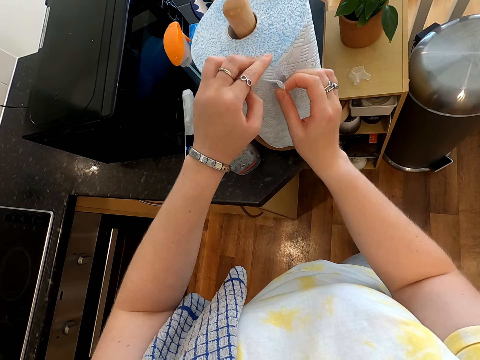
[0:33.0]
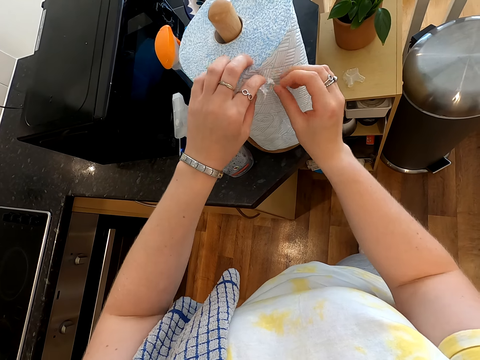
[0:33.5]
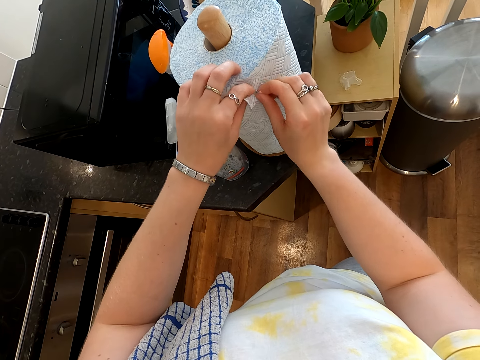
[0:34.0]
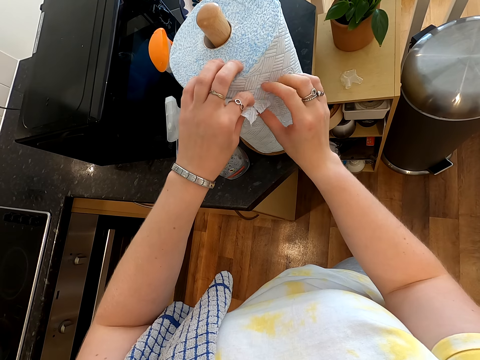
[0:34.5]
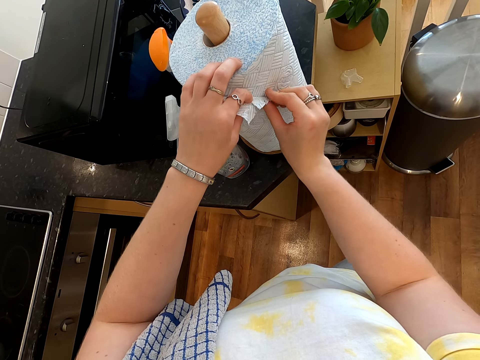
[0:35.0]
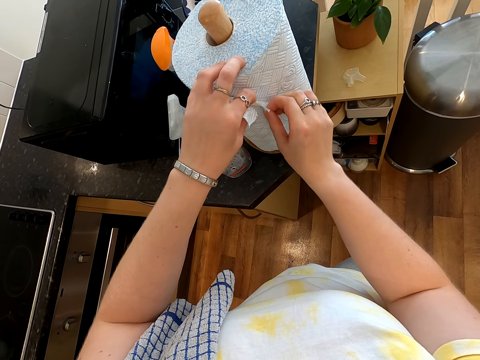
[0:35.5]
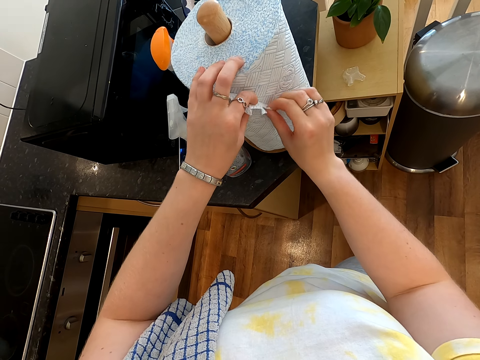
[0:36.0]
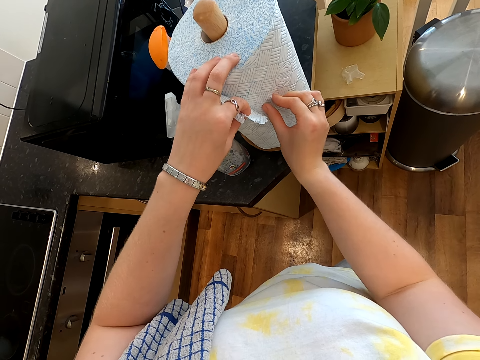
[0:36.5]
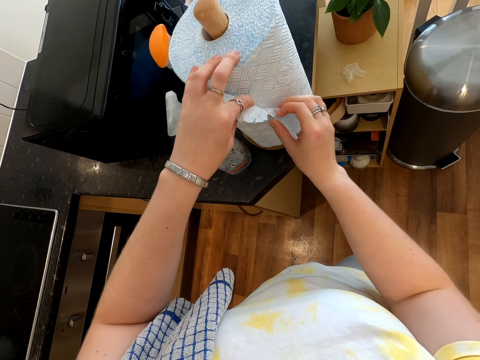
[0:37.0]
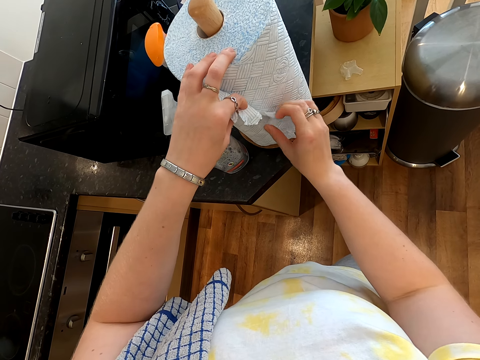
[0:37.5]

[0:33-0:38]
The camera wearer cuts a paper towel. They cut the paper towel again.

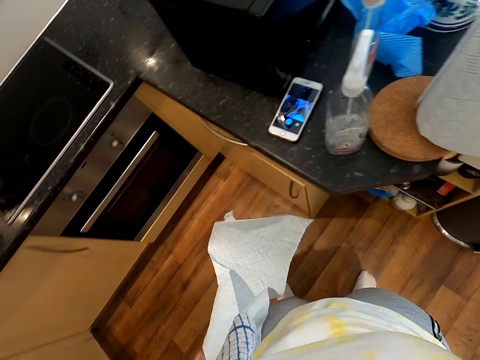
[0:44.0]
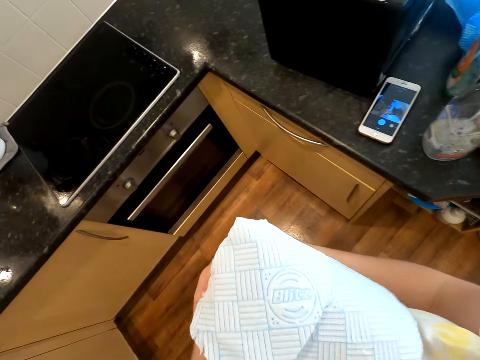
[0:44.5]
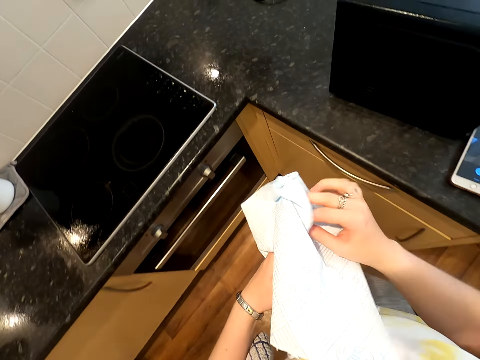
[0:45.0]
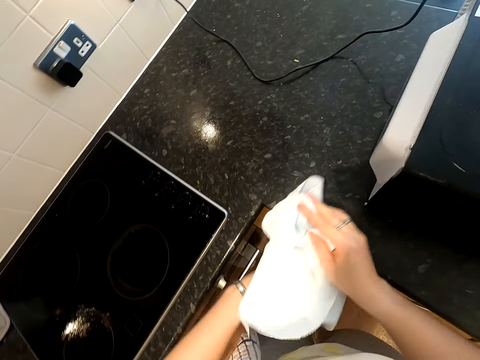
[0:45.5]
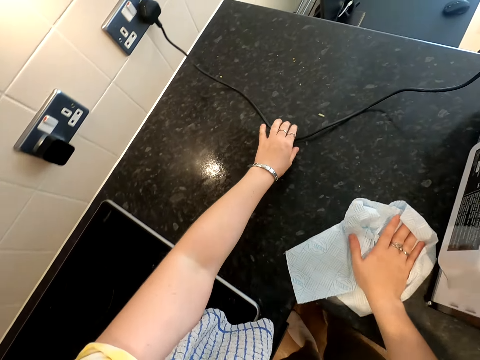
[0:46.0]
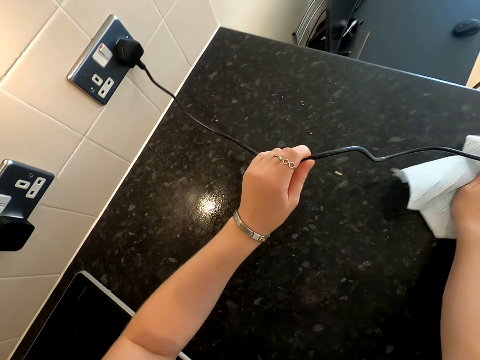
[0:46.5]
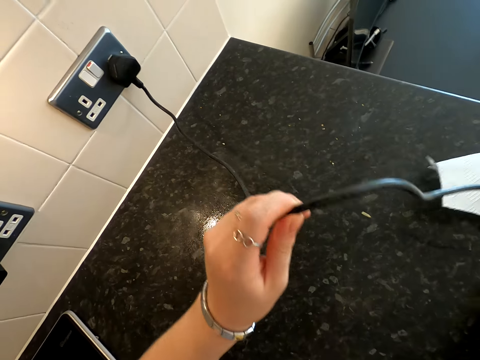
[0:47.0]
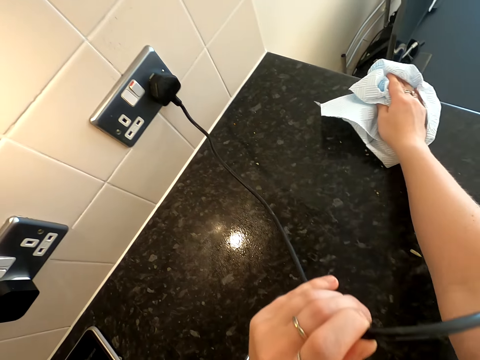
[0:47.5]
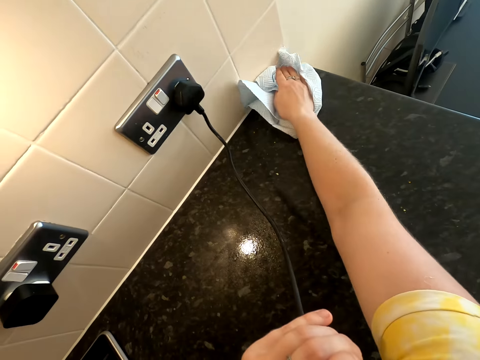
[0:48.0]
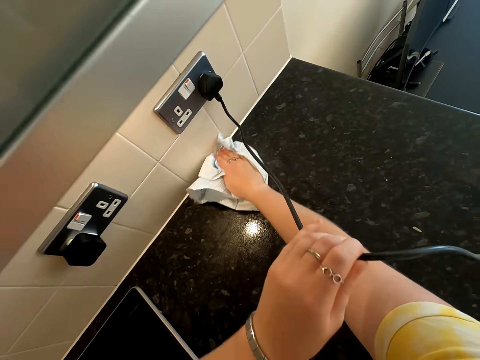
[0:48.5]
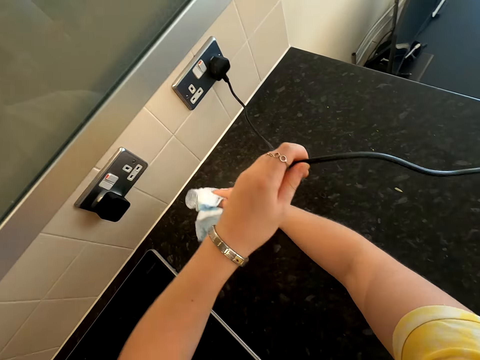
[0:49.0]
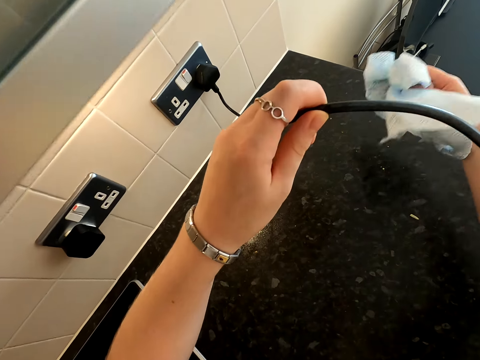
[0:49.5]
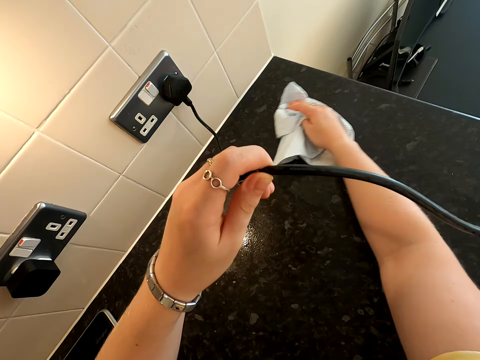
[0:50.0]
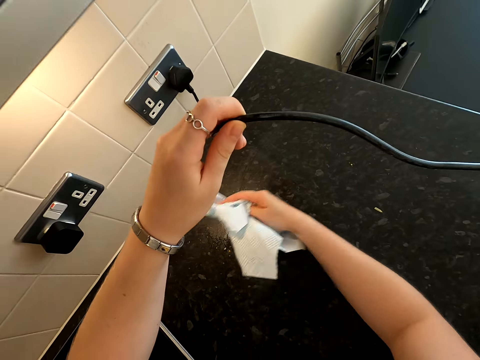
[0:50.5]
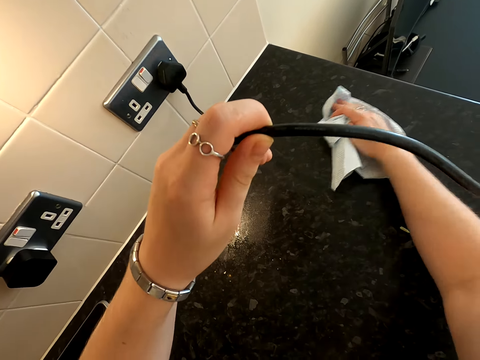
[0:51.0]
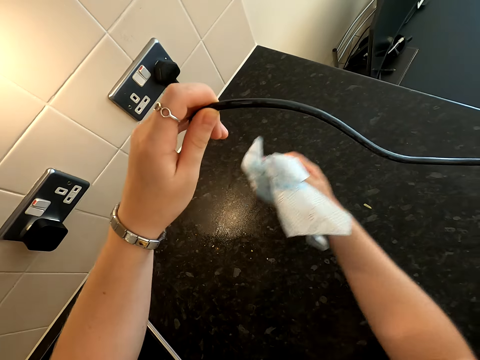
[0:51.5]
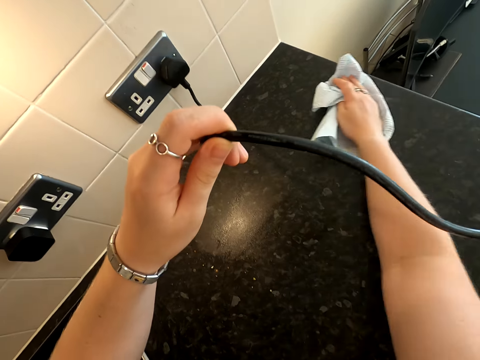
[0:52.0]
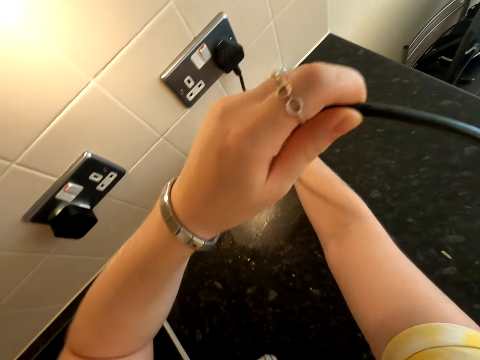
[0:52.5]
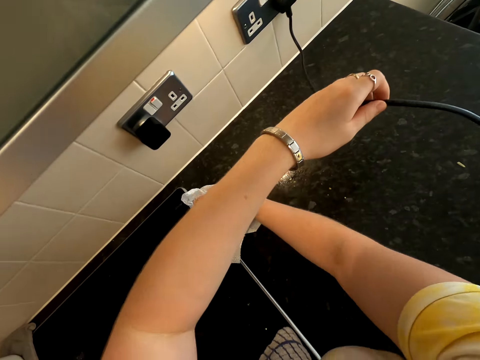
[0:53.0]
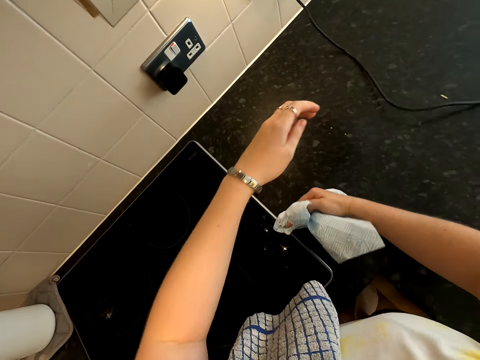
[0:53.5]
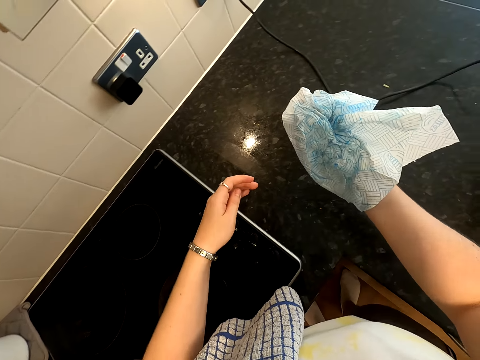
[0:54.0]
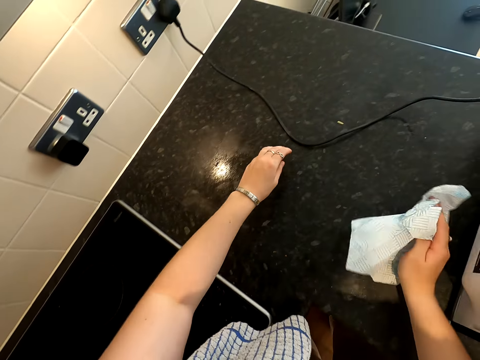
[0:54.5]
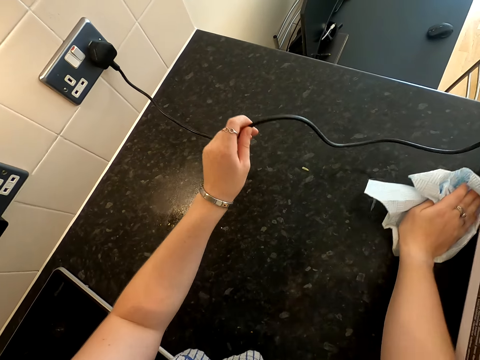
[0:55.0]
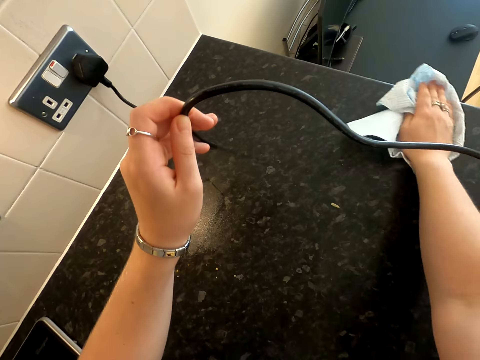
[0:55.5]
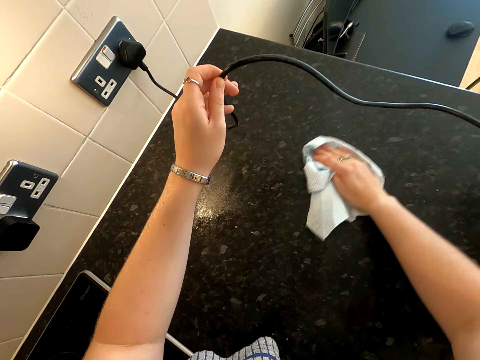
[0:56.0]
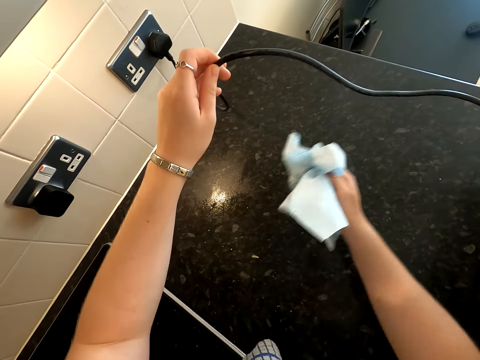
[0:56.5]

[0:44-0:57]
The camera wearer cuts a paper towel. They fold the cut piece towards the countertop. They lift the microwave cable on the countertop and wipe the countertop or kitchen counter with the paper. They wipe the kitchen counter repeatedly. They drop the cable on the countertop. They stare at the paper piece in hand. They lift the microwave cable on the countertop and wipe the countertop with the paper. They hold the cable.

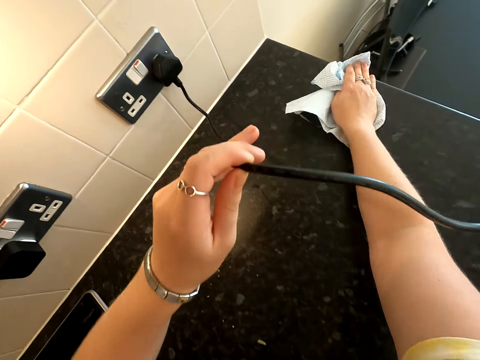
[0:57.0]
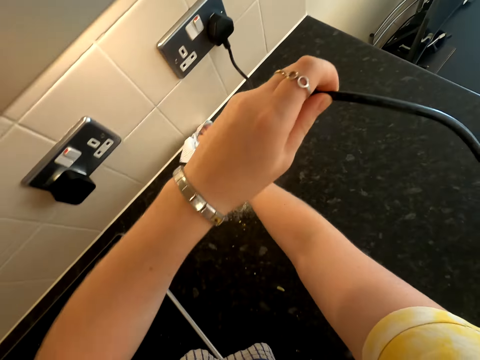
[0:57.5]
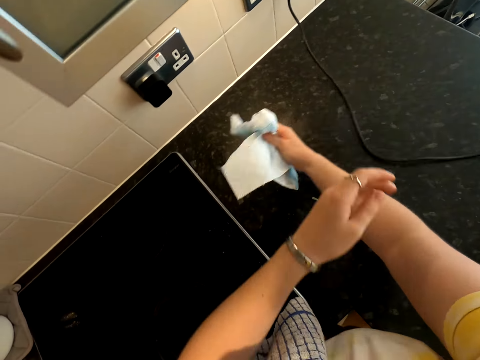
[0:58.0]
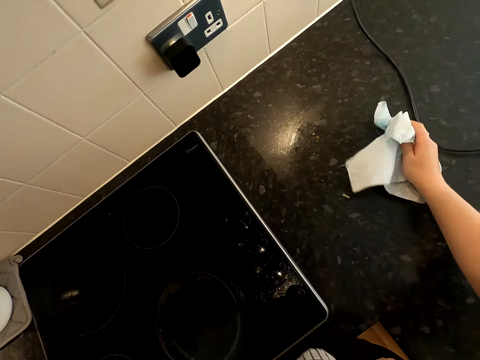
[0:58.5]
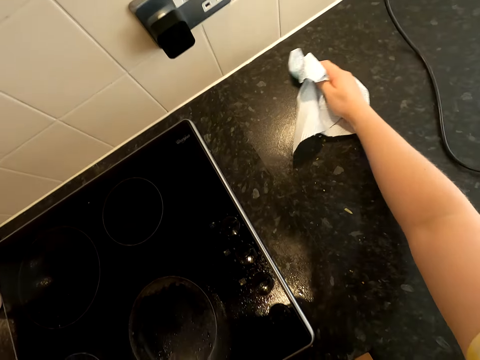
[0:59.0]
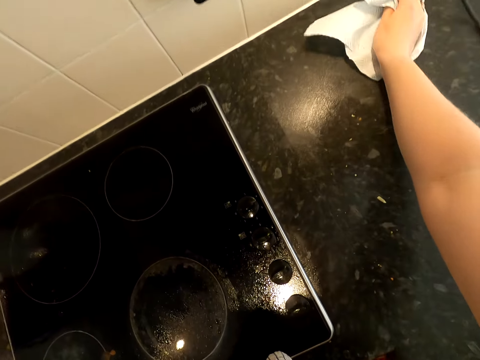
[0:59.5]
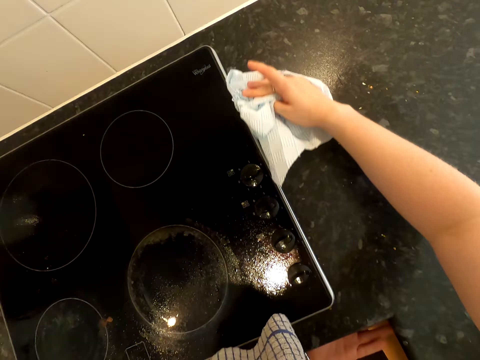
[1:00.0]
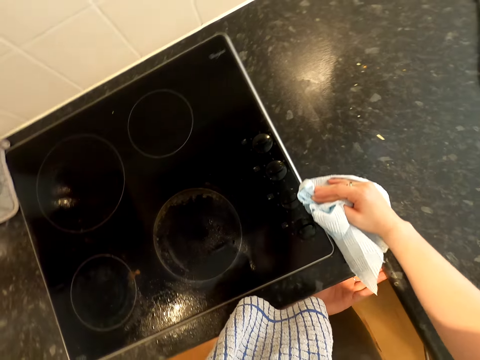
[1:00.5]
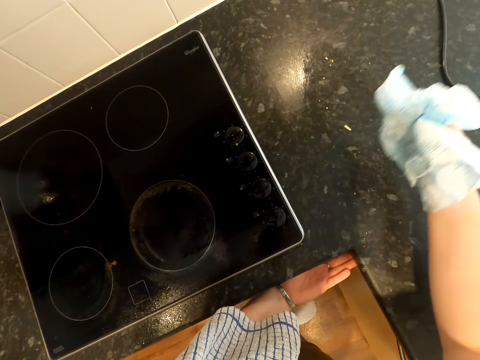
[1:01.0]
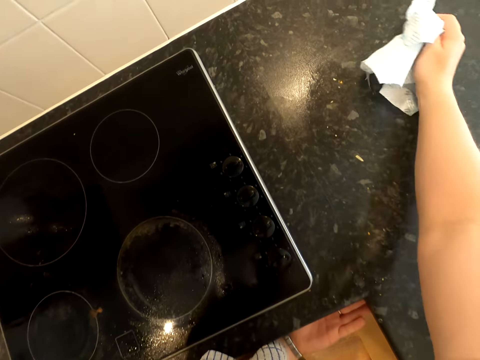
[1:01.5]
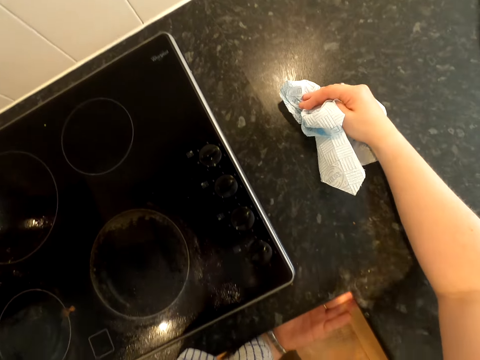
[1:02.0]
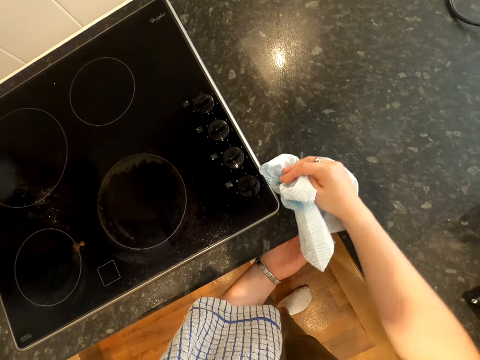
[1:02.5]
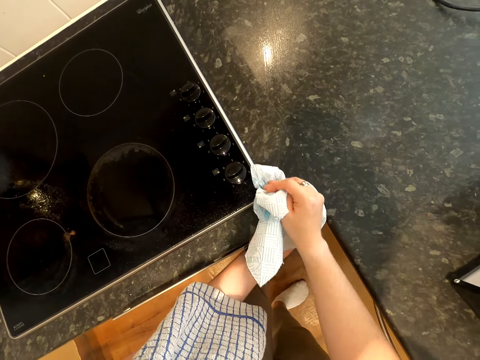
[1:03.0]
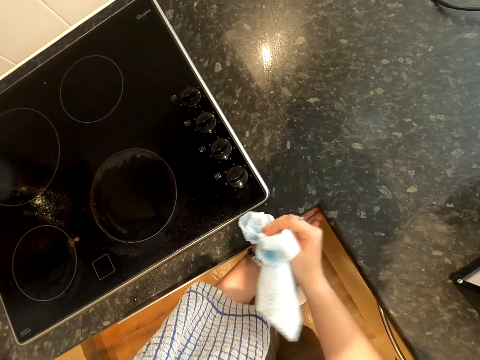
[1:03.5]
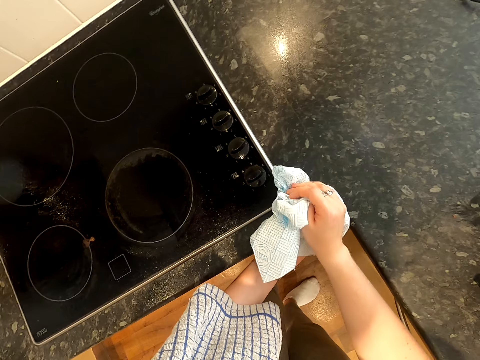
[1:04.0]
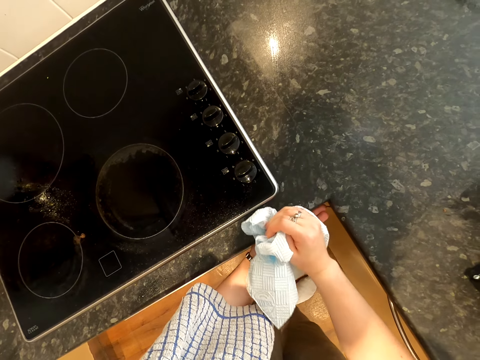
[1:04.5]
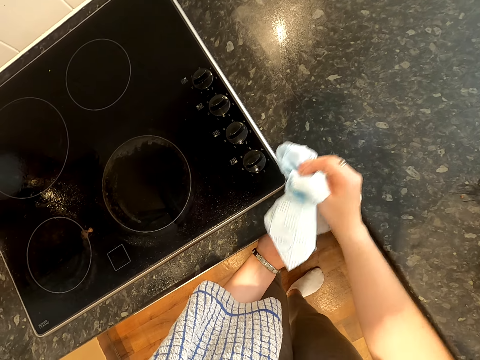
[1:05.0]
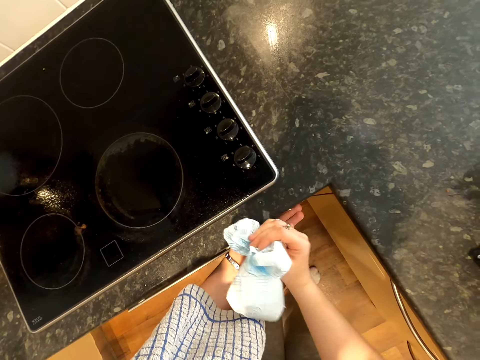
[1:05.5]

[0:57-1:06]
The camera wearer wipes a kitchen counter. They drop the cable on the countertop. They wipe the countertop with the paper. They wipe the kitchen counter repeatedly.
